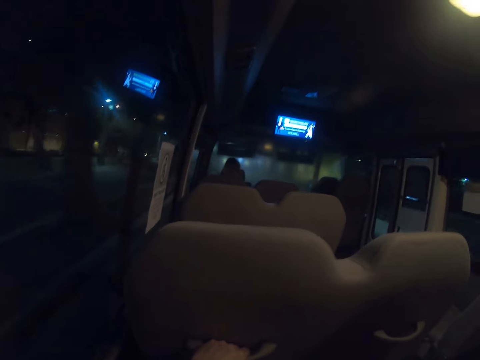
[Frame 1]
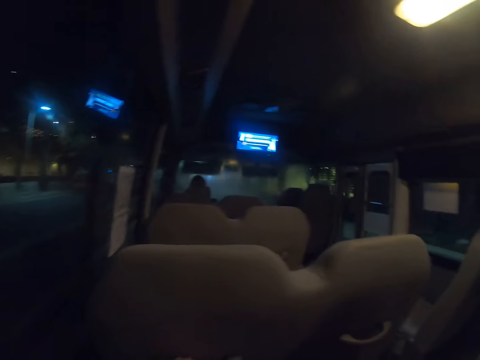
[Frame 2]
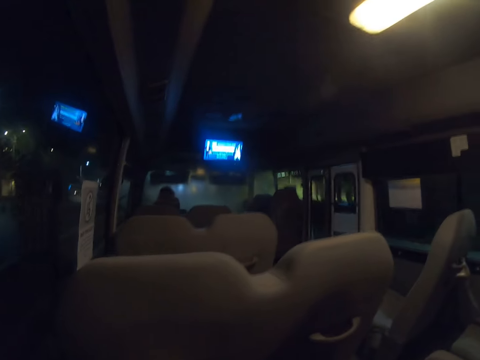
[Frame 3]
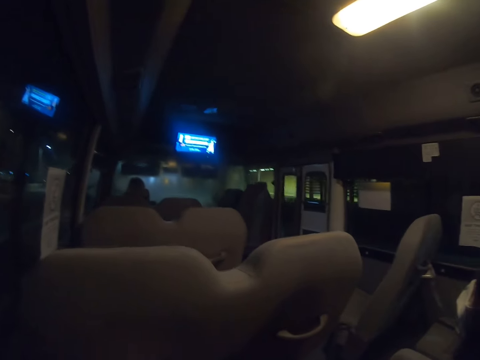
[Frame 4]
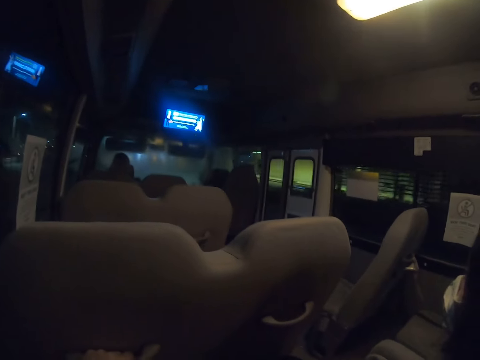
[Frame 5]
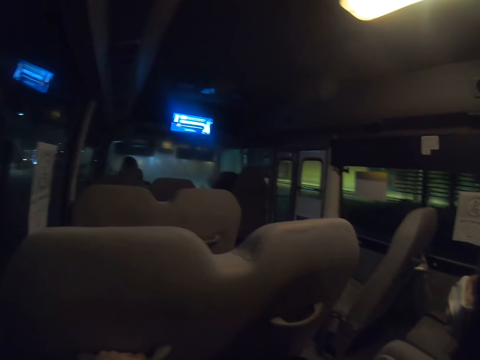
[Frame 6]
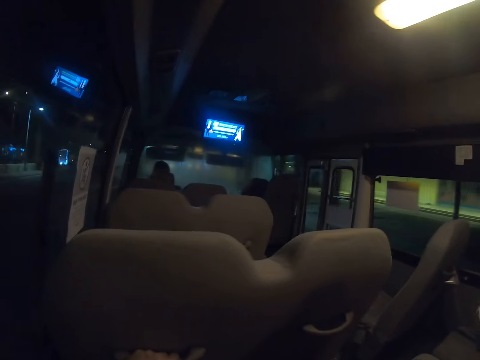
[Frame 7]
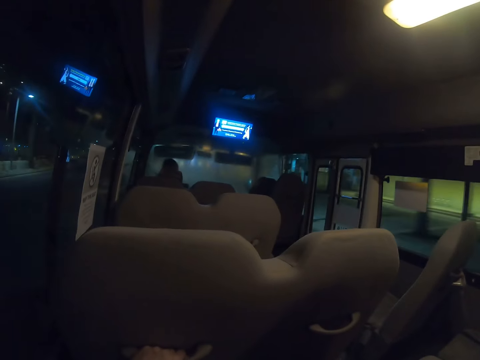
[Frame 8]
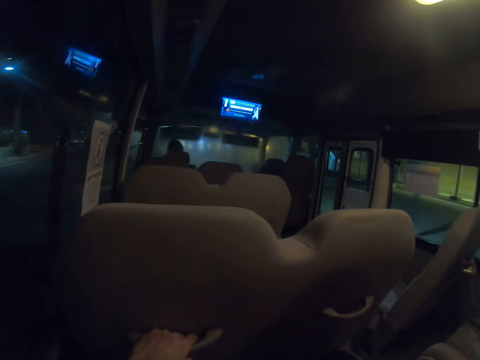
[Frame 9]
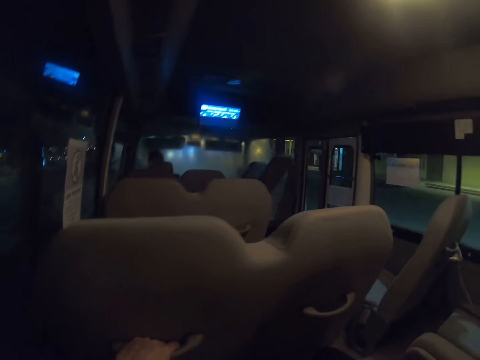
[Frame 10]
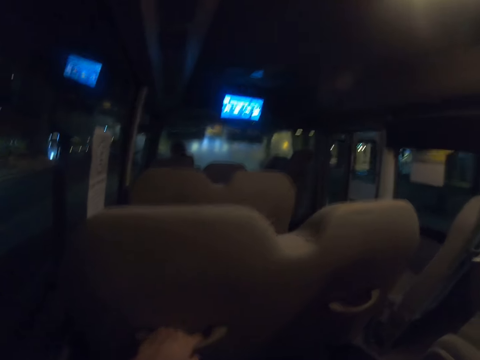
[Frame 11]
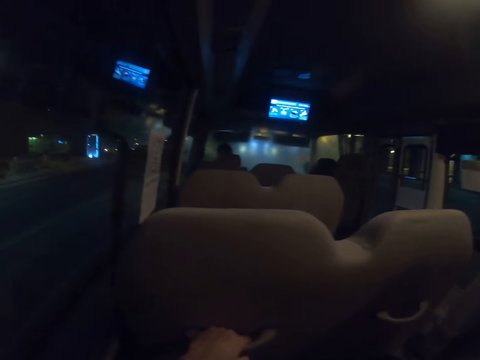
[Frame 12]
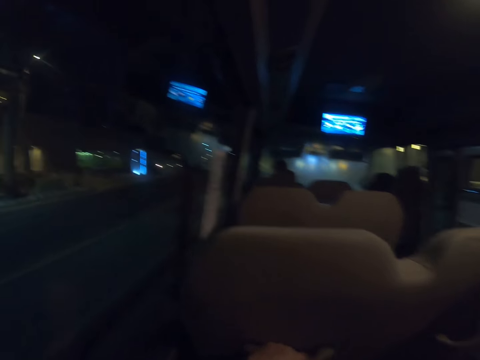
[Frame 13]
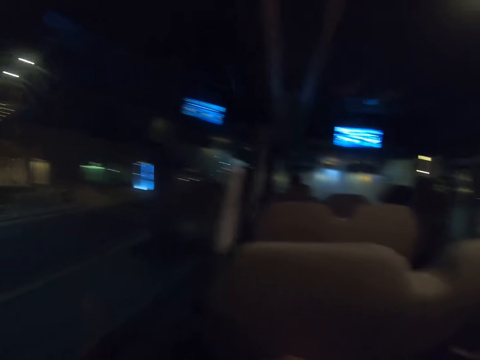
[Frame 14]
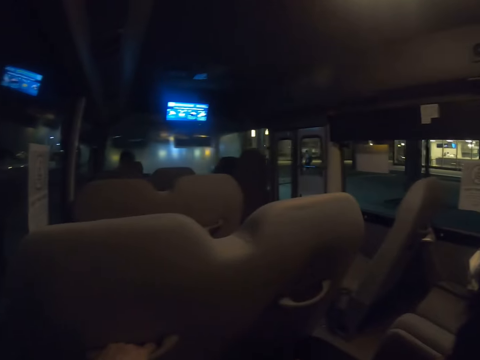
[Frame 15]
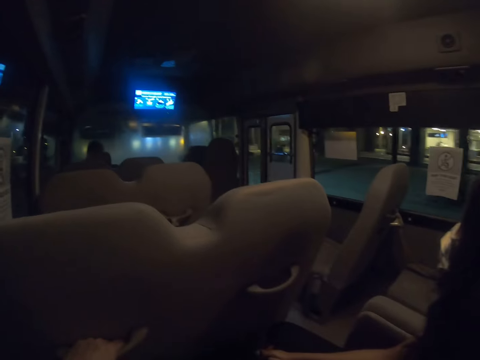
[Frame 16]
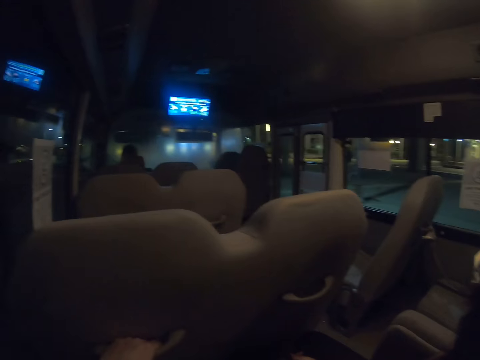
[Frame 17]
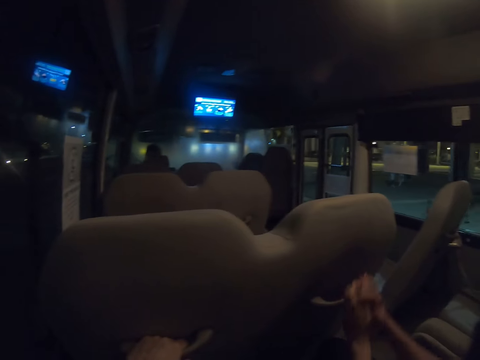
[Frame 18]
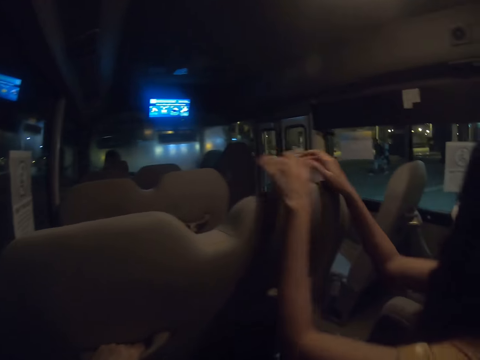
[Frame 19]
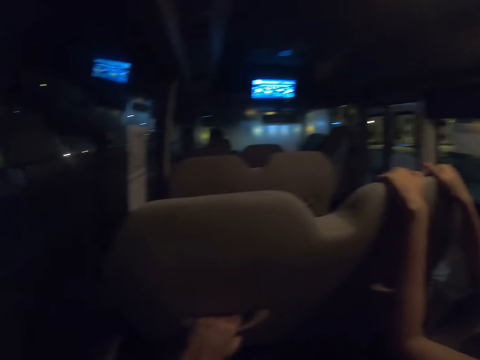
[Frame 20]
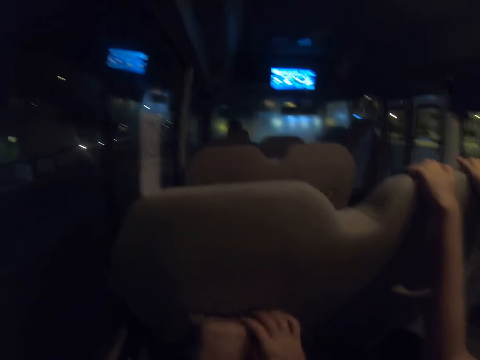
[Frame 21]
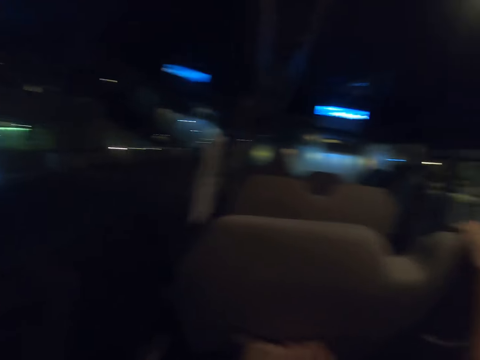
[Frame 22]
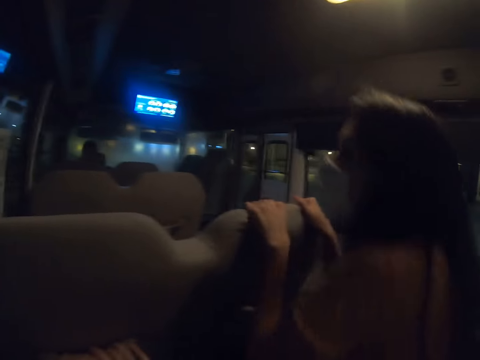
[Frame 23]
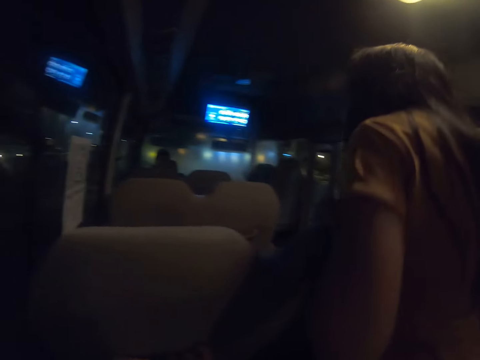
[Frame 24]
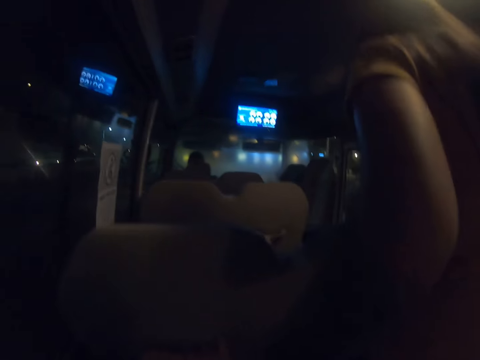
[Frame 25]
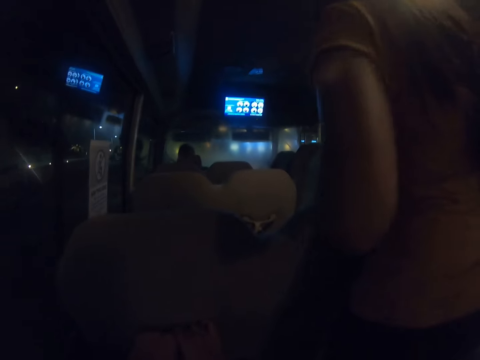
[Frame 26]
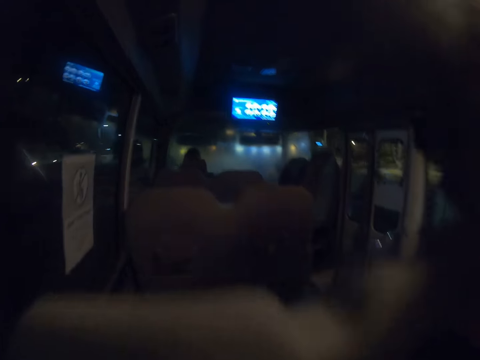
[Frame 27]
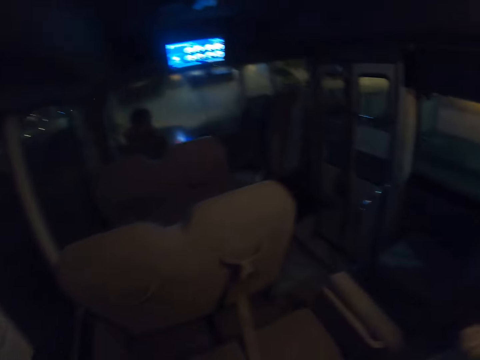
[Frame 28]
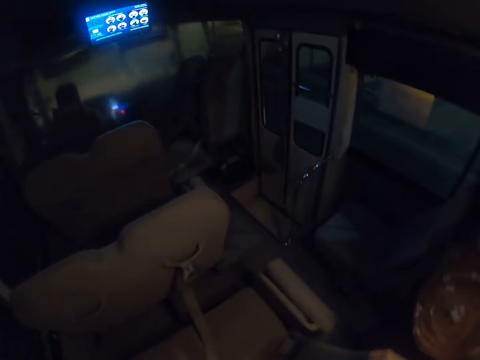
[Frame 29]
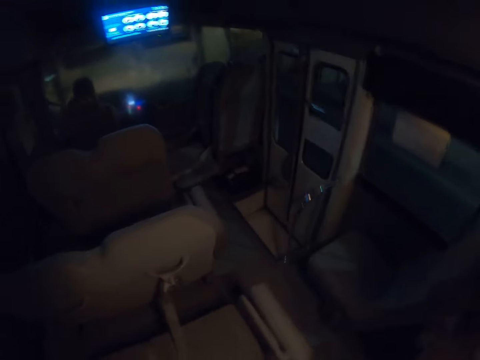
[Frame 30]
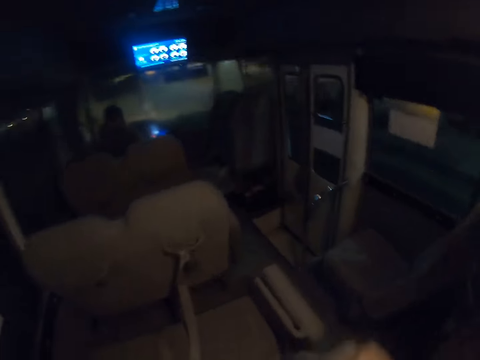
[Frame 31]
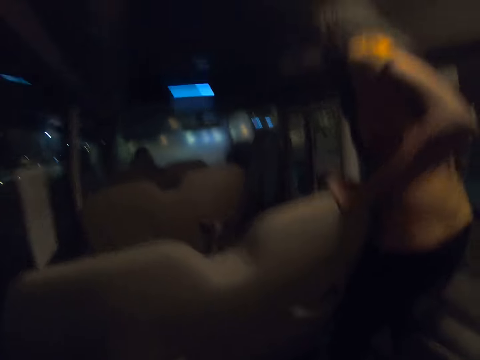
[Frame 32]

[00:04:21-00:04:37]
A man travels in the vehicle. The man holds a vehicle seat. The man stands up in the bus. The man looks at the other seat.

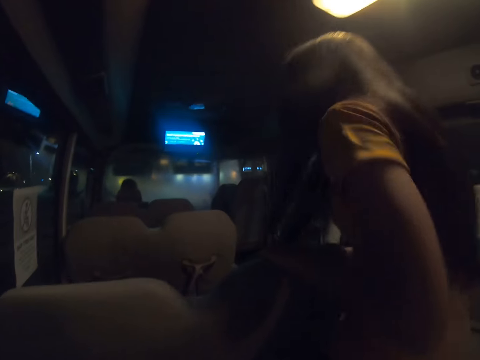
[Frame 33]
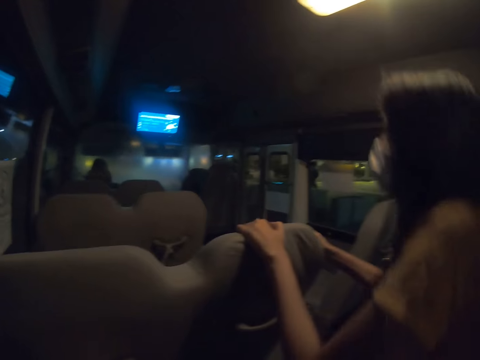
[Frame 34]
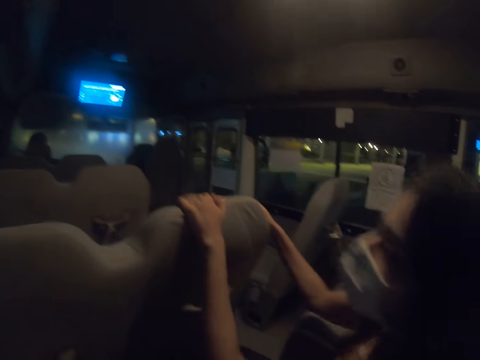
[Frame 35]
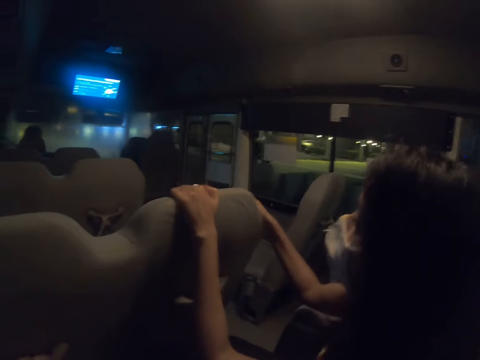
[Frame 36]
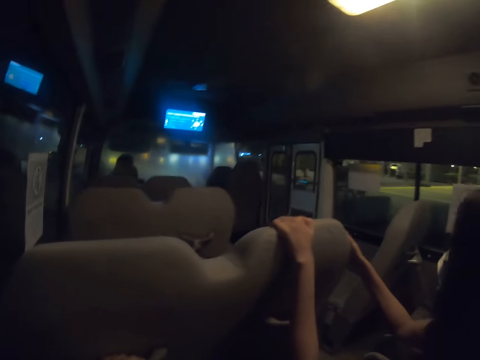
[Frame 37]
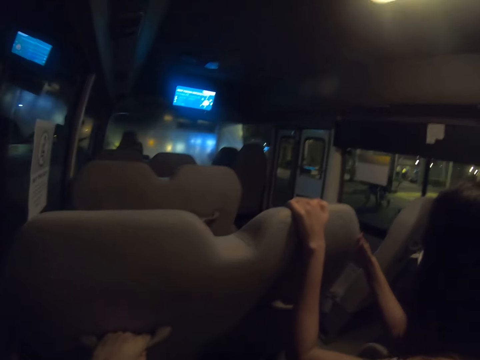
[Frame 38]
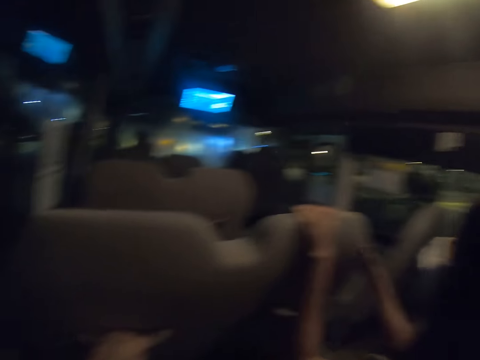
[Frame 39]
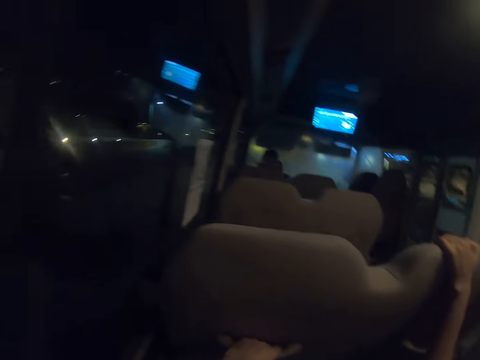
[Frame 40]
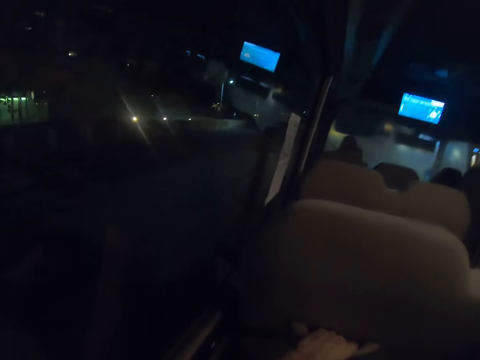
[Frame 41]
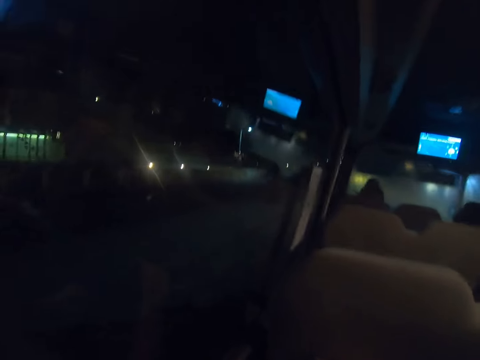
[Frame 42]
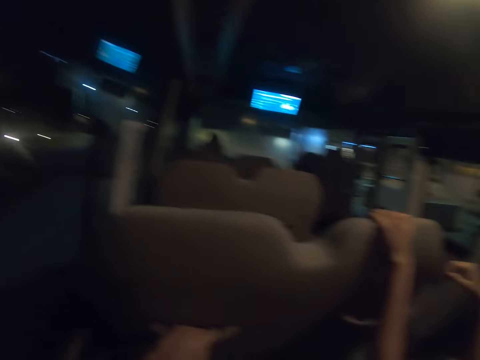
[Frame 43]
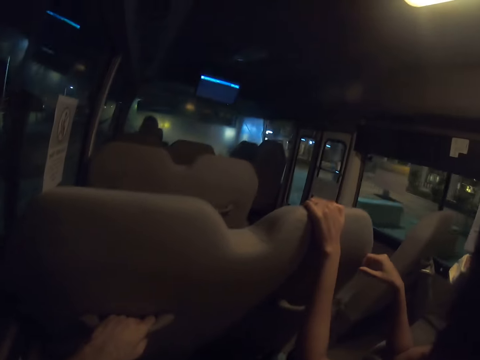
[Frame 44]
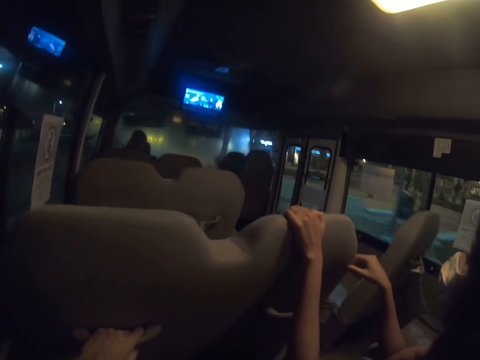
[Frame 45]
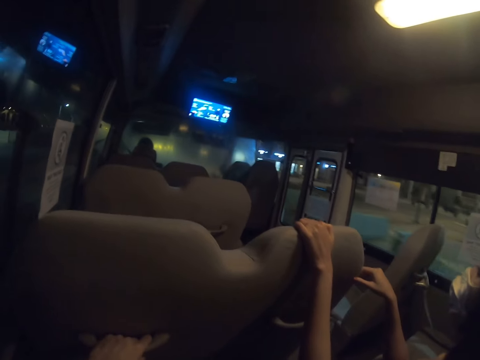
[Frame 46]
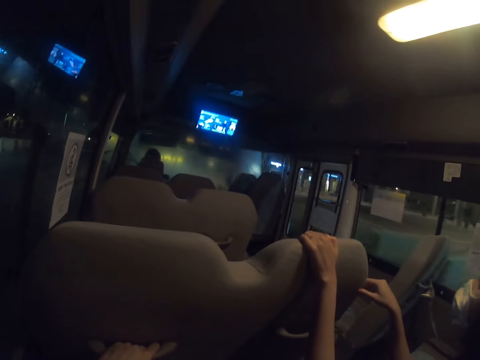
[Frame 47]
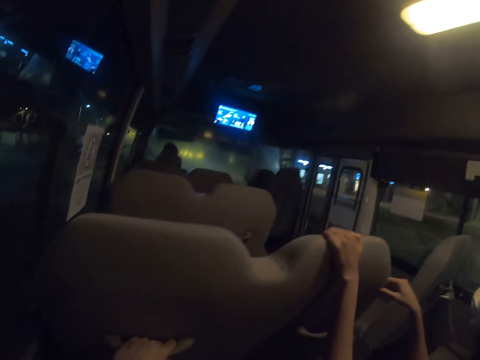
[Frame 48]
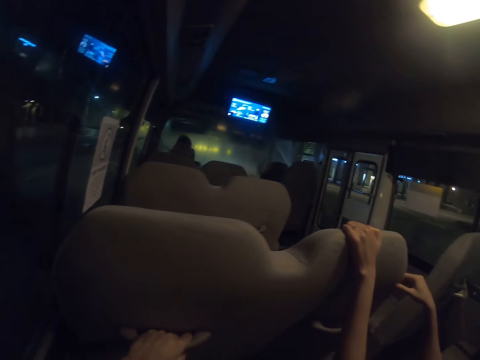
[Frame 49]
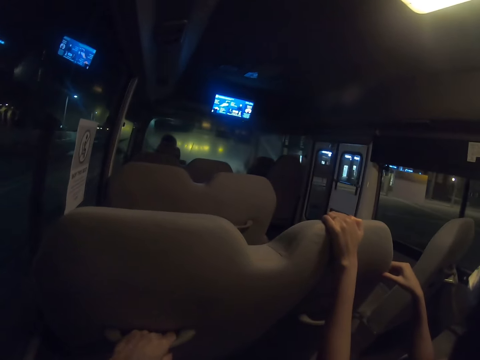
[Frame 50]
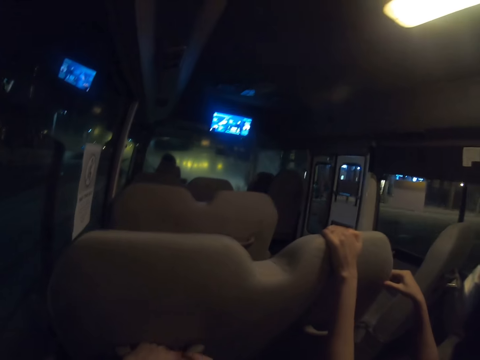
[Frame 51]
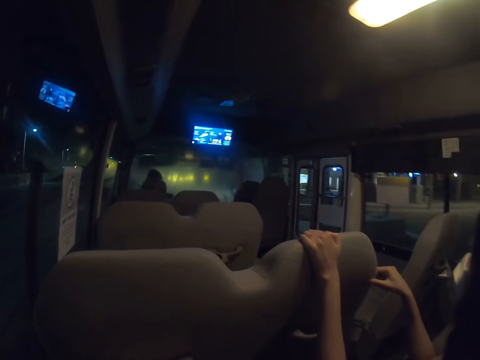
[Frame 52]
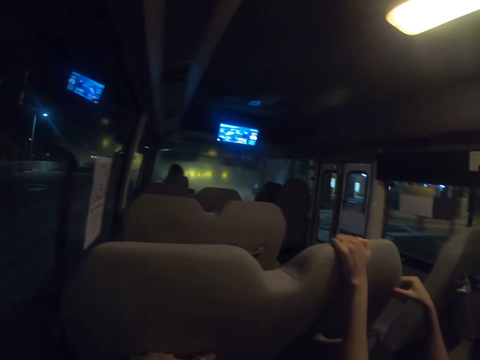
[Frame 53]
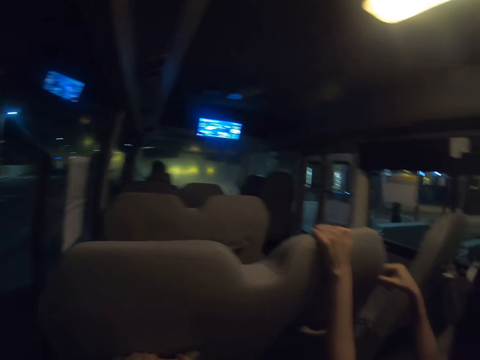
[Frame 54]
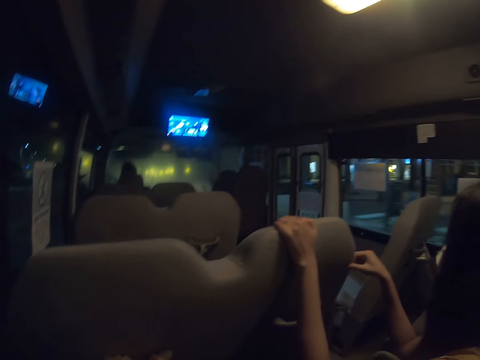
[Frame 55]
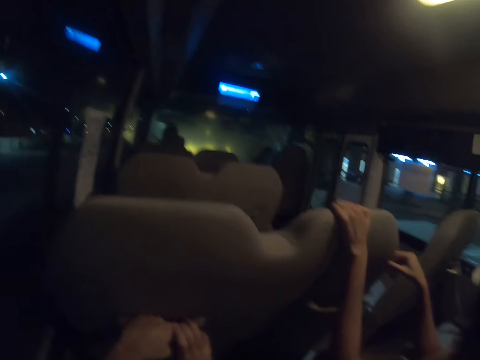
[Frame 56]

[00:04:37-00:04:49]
A man sits on the chair in the bus. The camera wearer travels in the vehicle.
